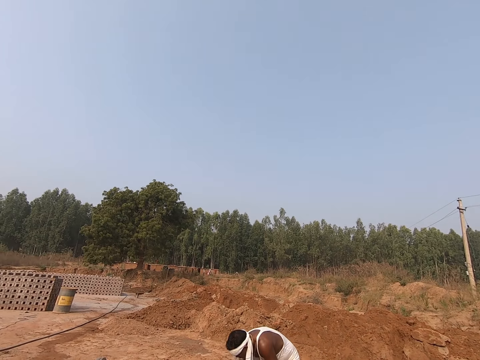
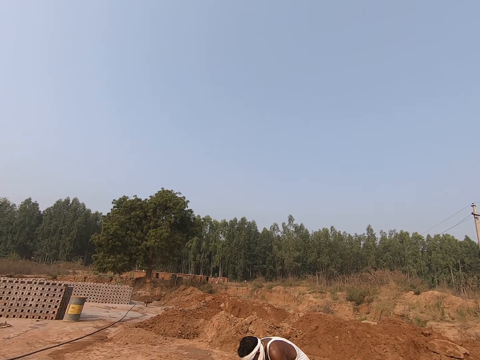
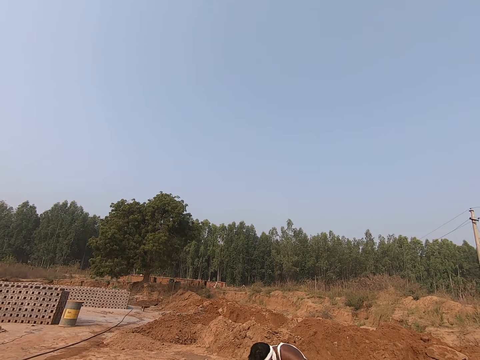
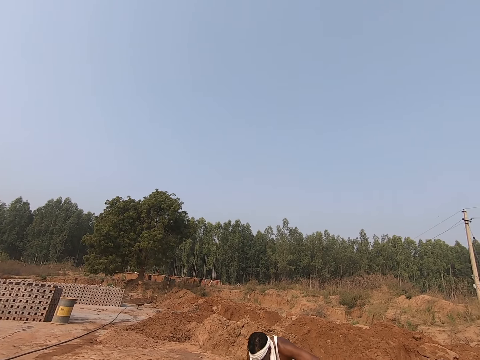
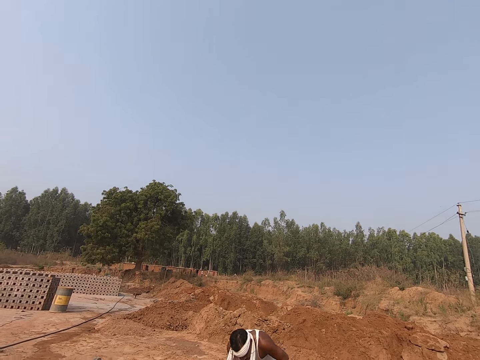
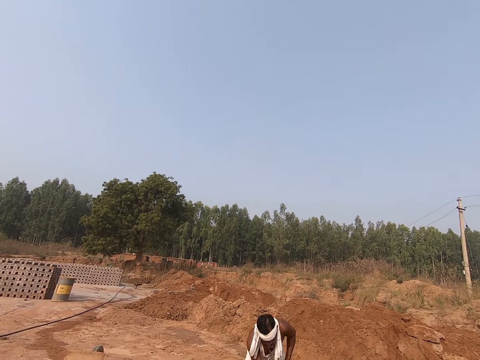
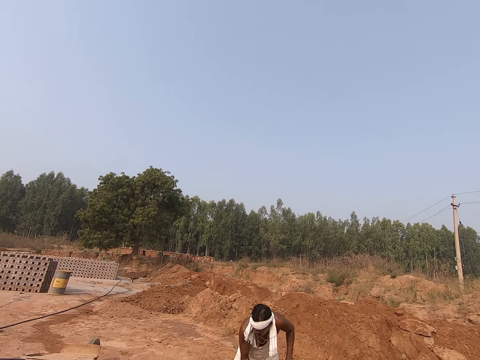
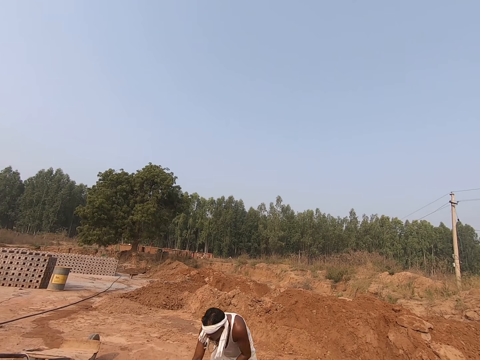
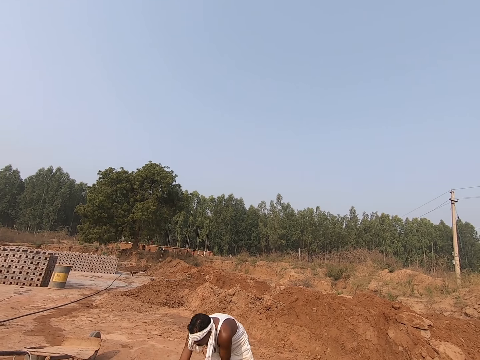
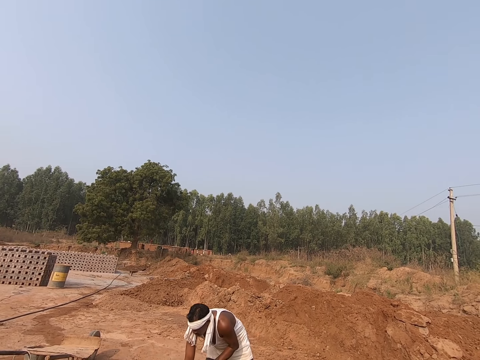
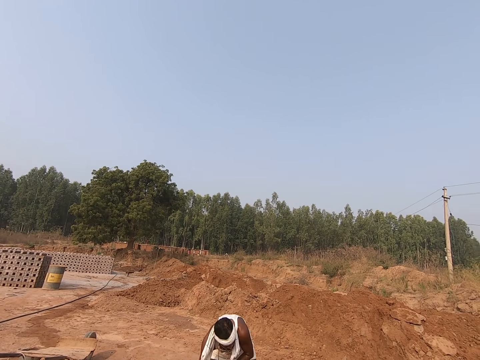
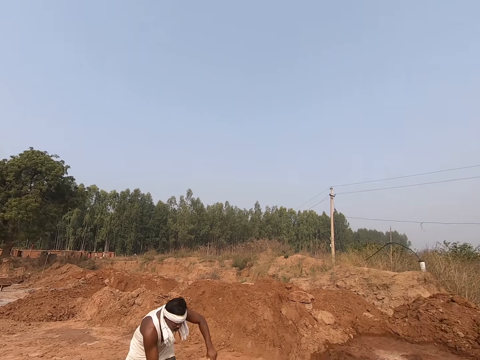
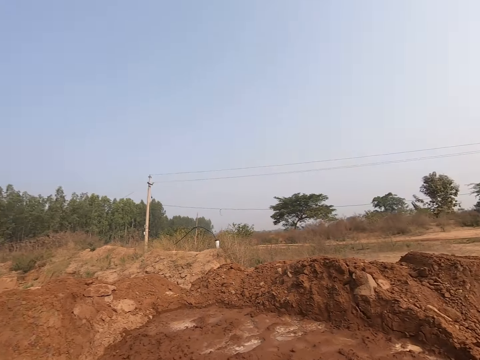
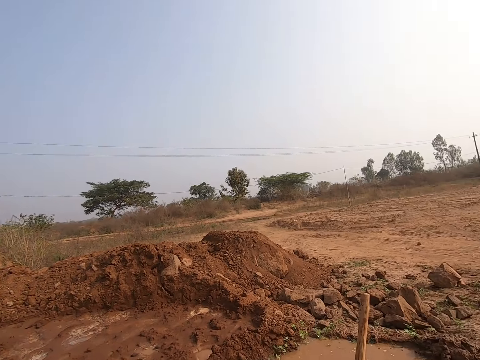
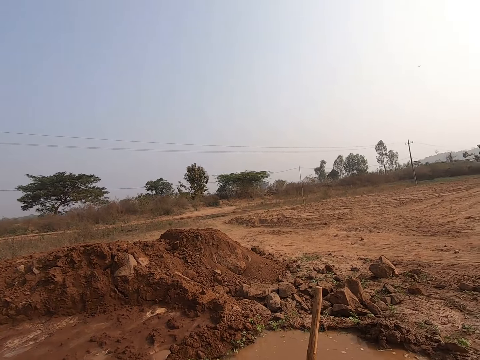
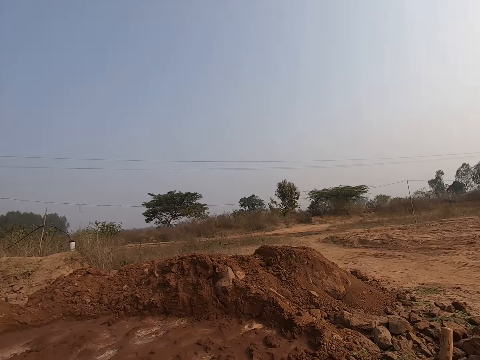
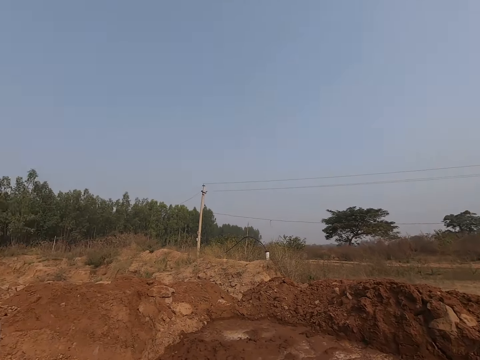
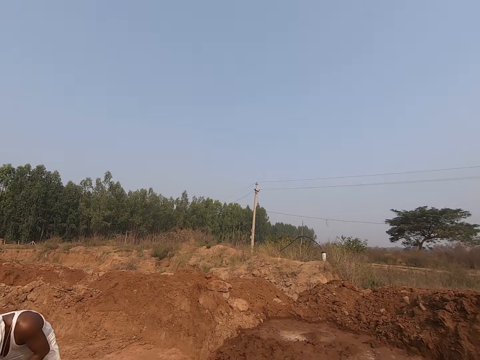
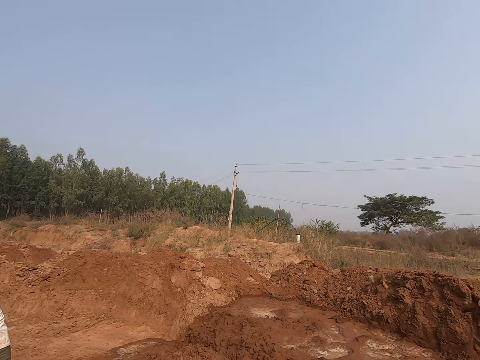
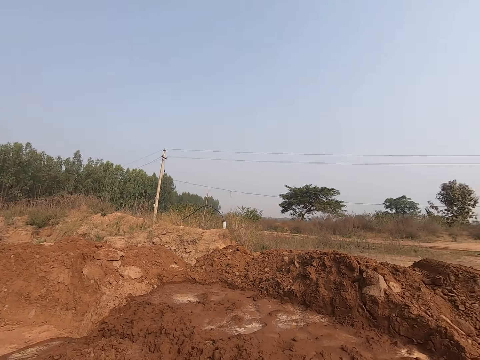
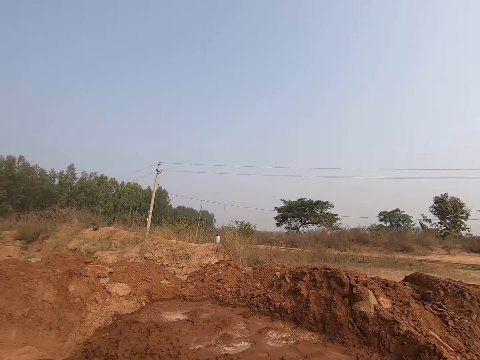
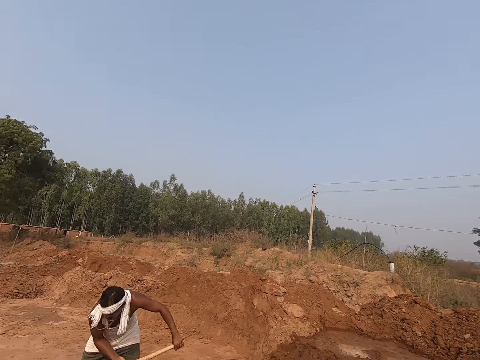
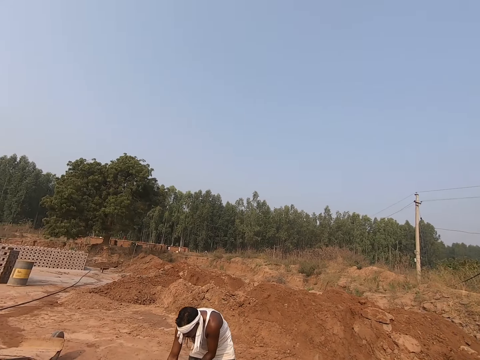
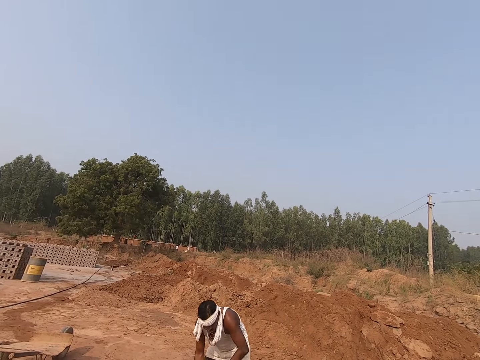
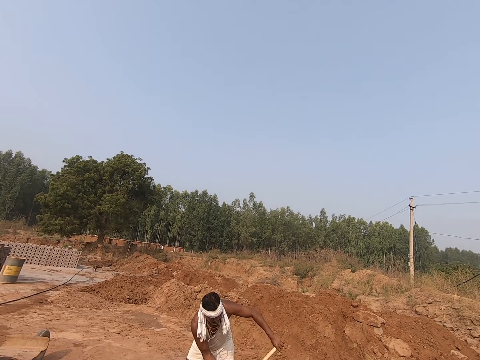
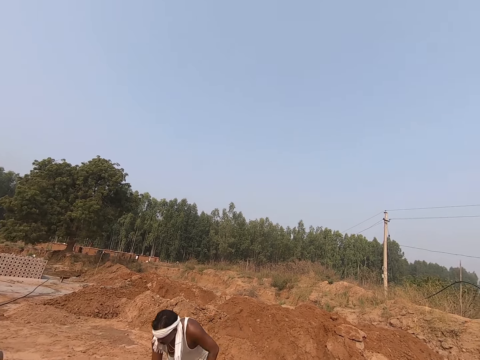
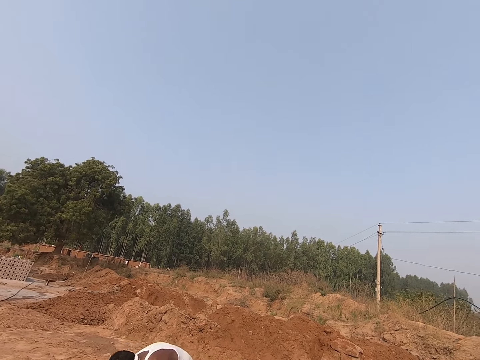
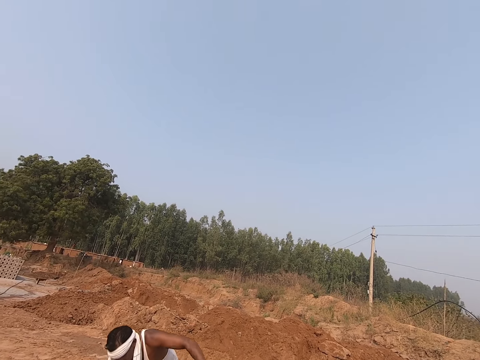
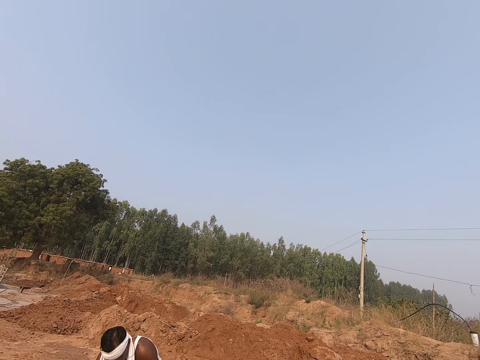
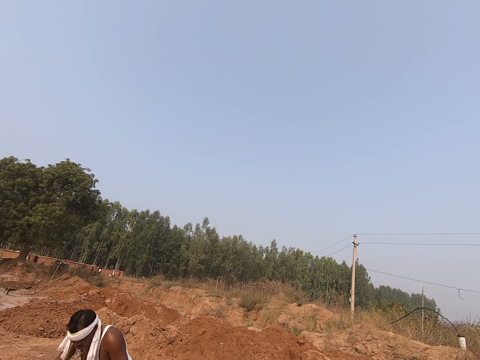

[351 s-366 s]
The camera wearer turns around.

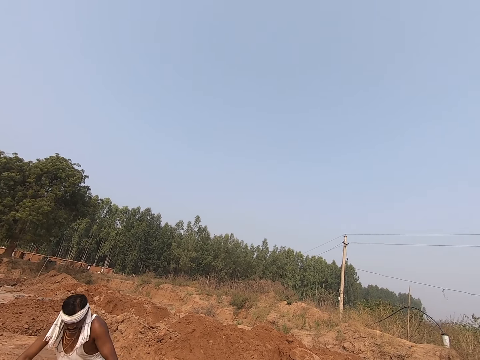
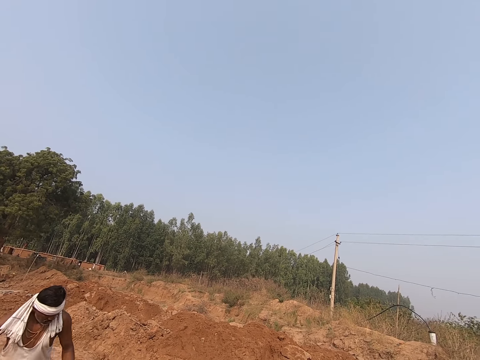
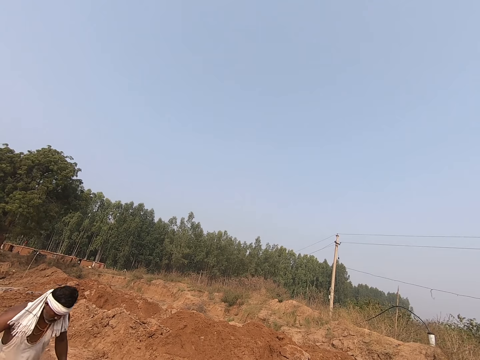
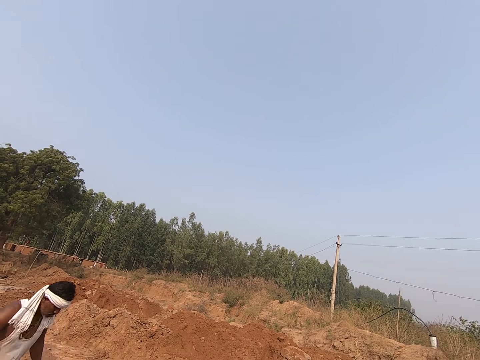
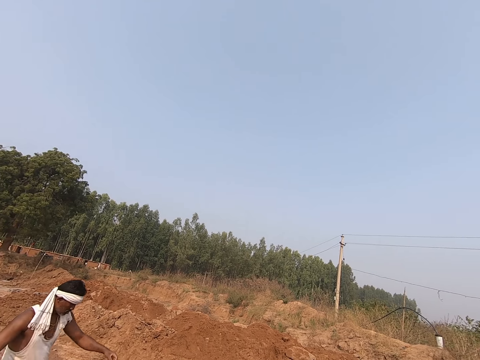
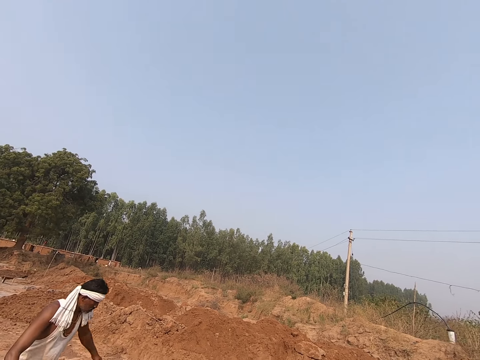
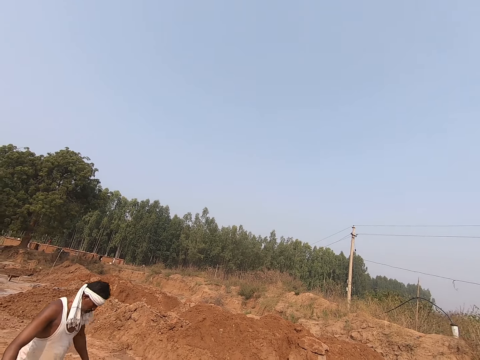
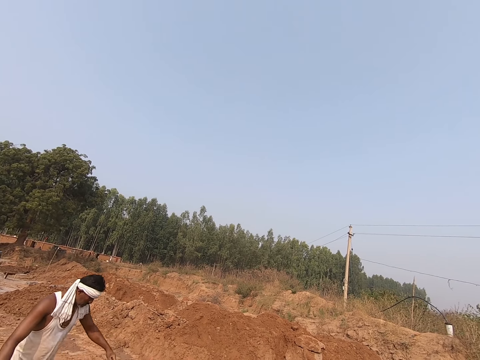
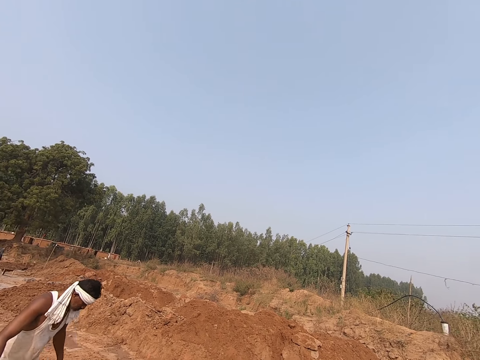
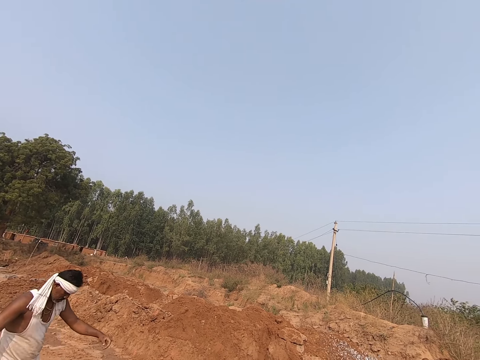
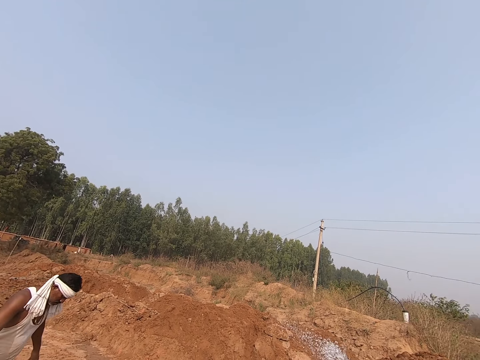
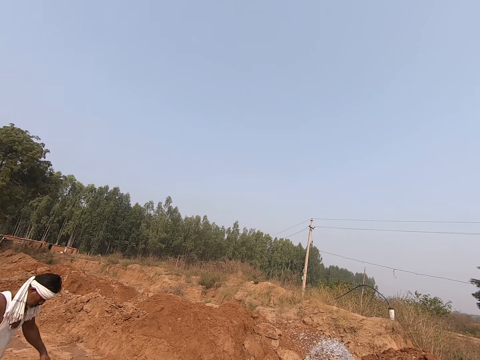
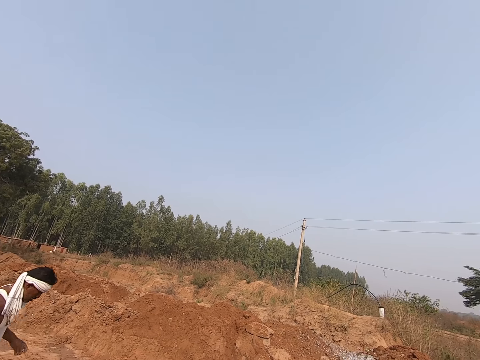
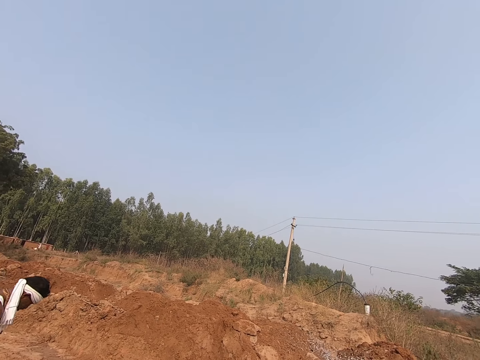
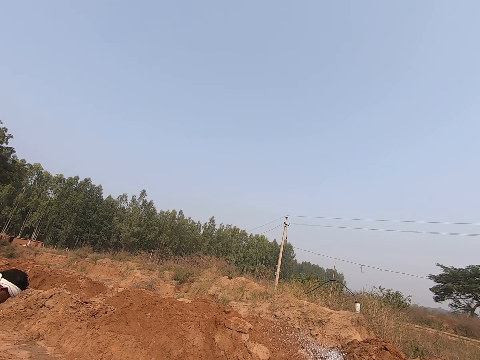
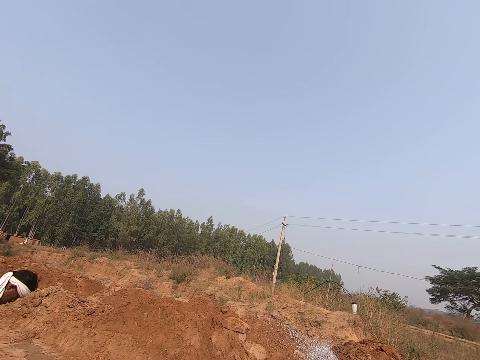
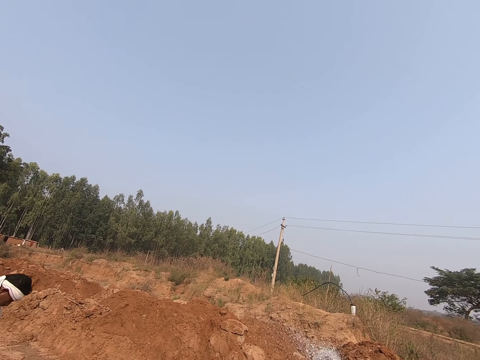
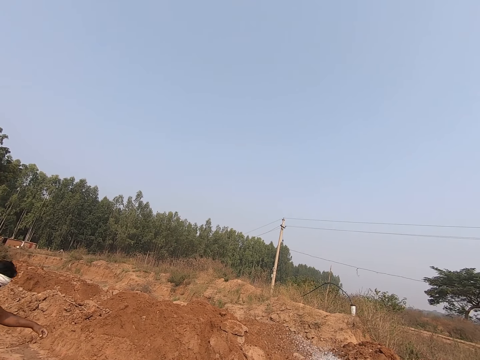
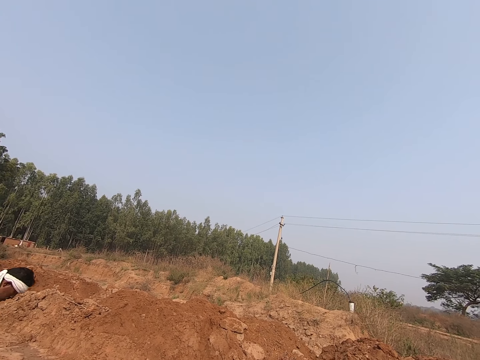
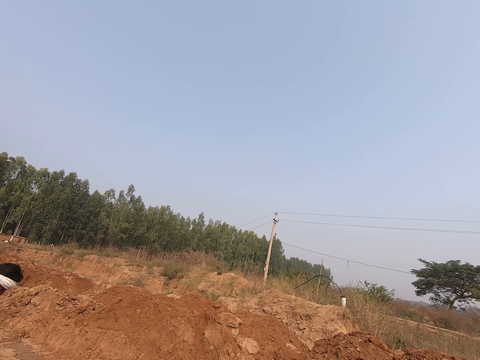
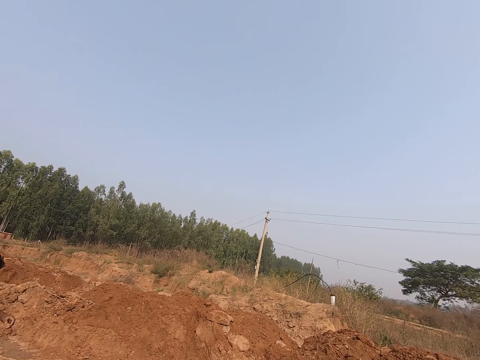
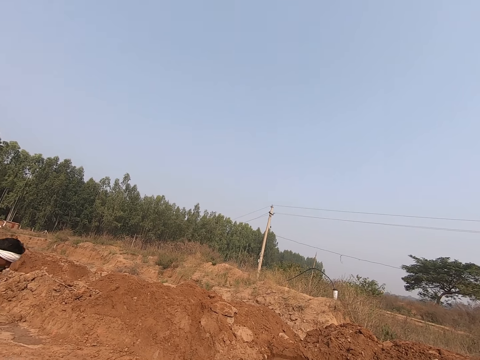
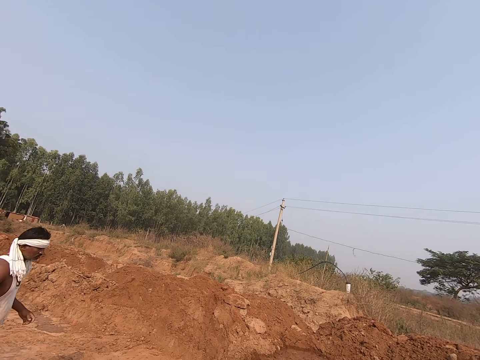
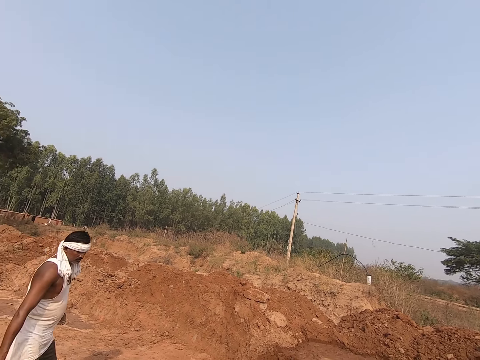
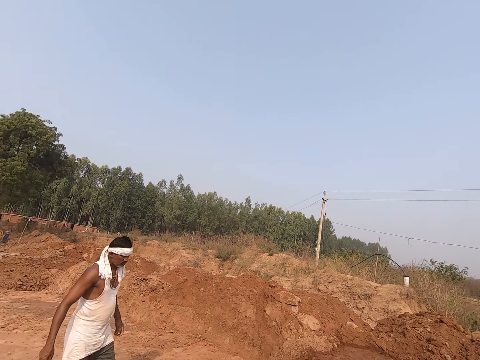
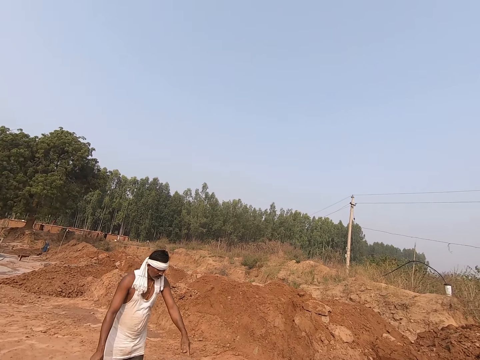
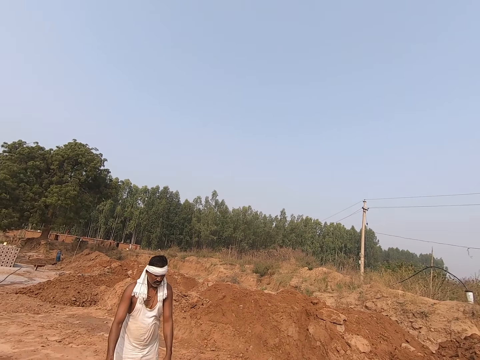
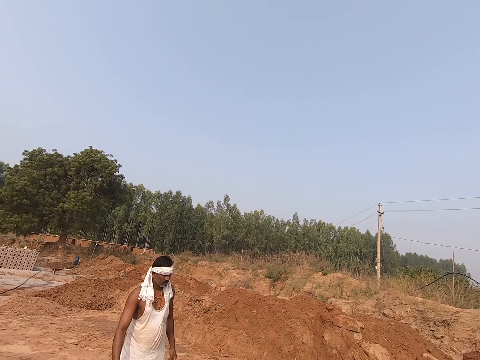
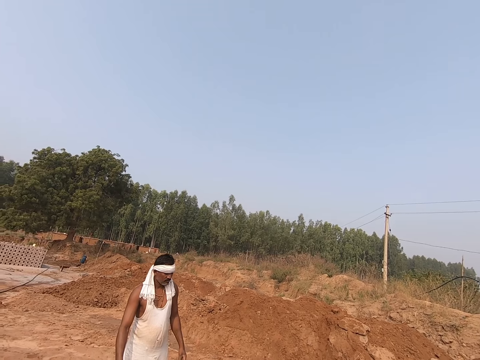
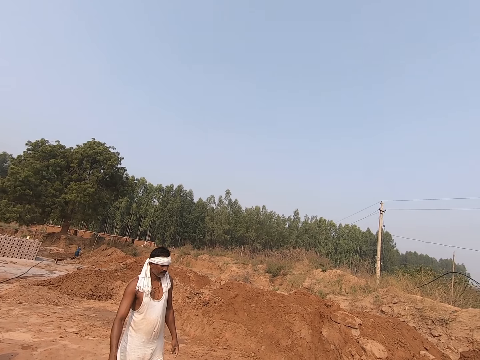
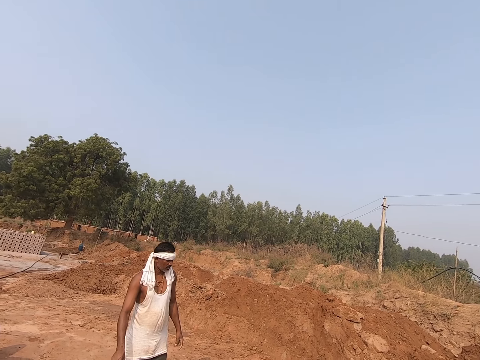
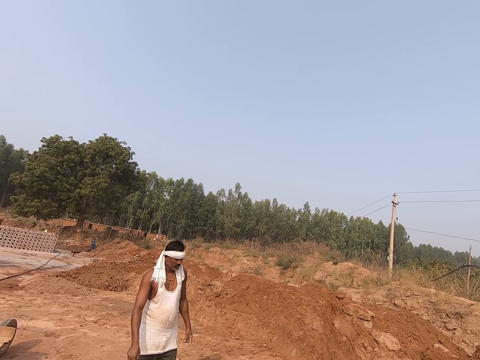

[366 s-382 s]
The camera wearer stares at a man. The man pushes the mud. The camera wearer pours water on the mud. The man makes gestures. The camera wearer looks around.
